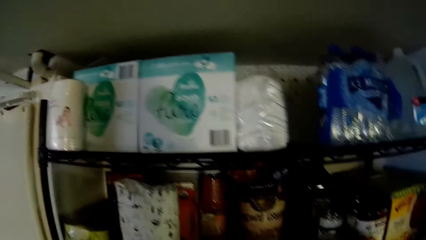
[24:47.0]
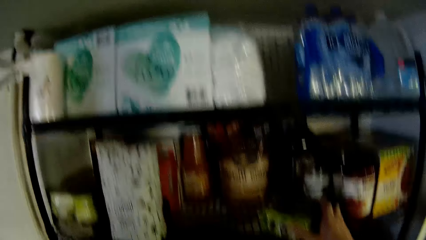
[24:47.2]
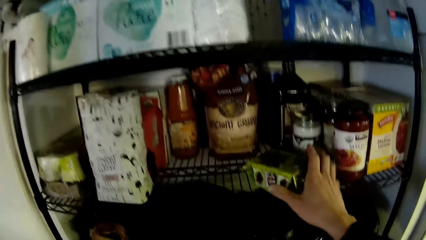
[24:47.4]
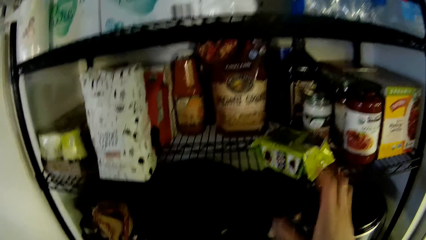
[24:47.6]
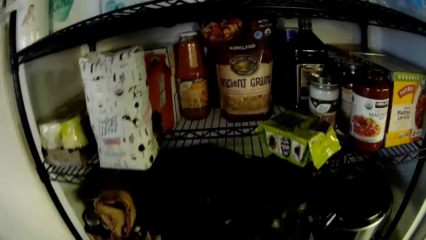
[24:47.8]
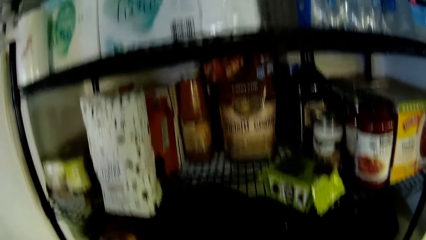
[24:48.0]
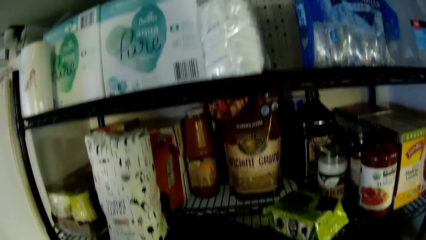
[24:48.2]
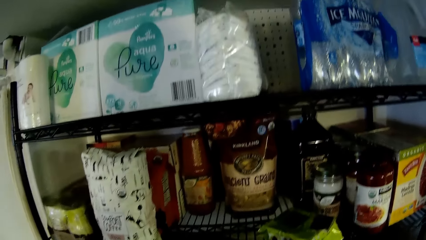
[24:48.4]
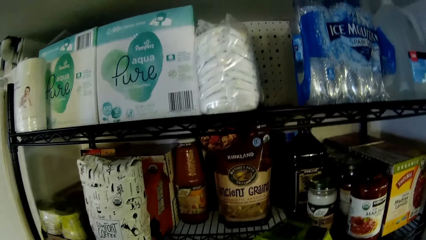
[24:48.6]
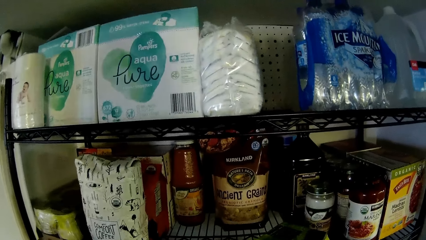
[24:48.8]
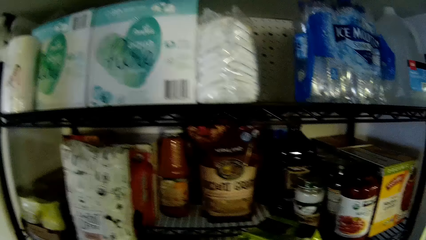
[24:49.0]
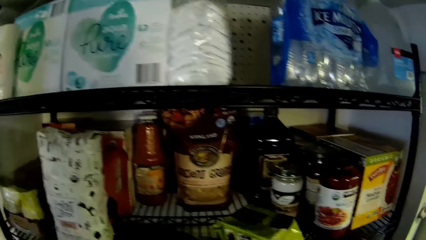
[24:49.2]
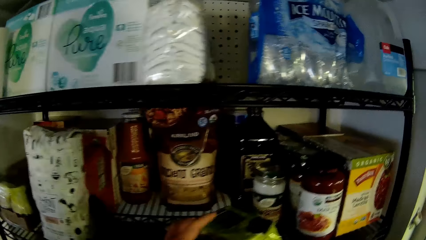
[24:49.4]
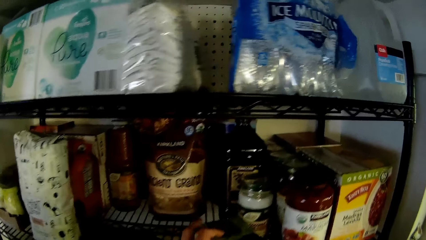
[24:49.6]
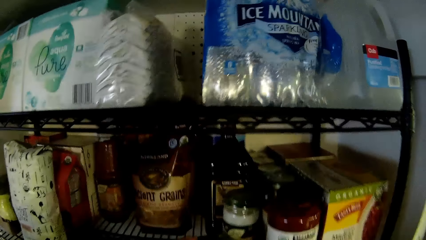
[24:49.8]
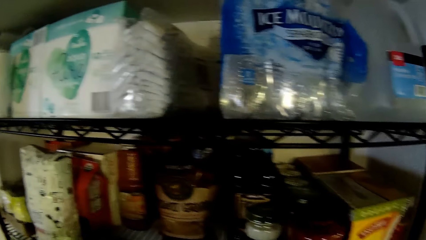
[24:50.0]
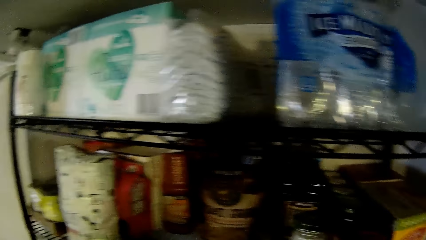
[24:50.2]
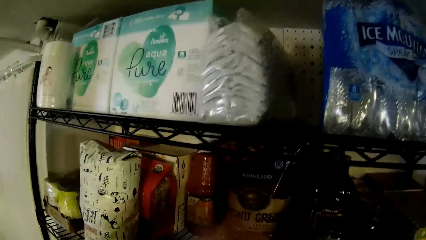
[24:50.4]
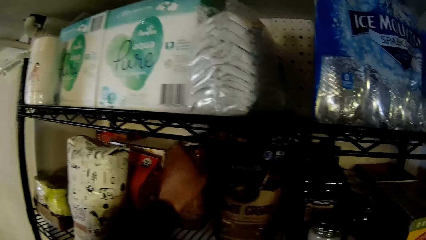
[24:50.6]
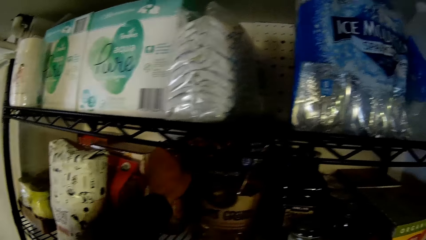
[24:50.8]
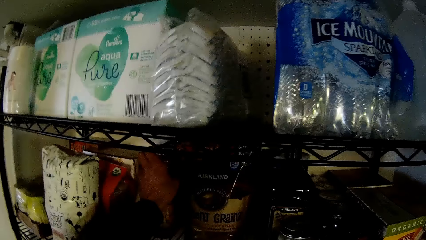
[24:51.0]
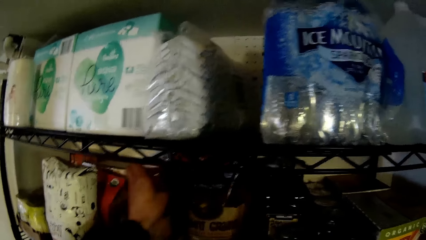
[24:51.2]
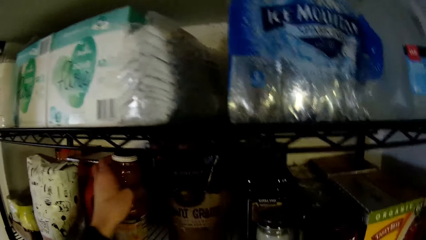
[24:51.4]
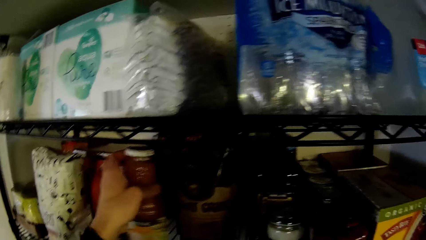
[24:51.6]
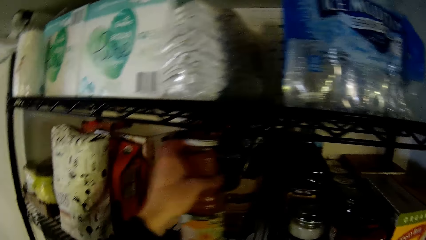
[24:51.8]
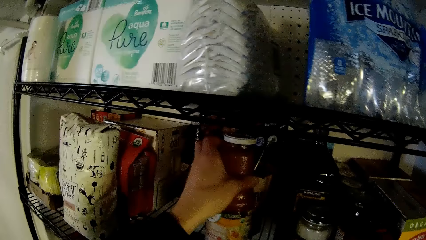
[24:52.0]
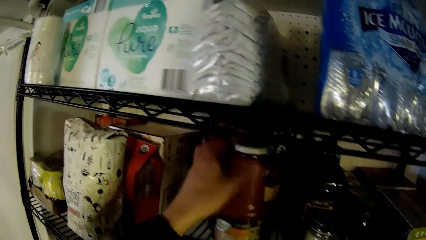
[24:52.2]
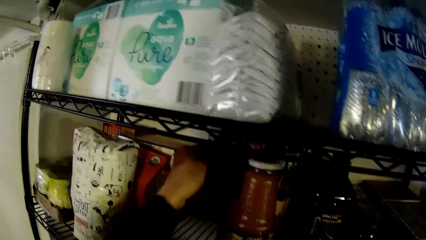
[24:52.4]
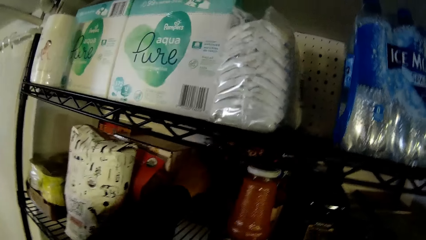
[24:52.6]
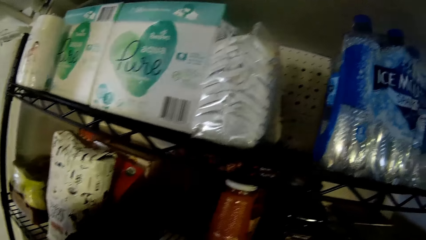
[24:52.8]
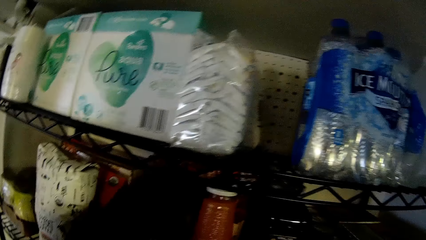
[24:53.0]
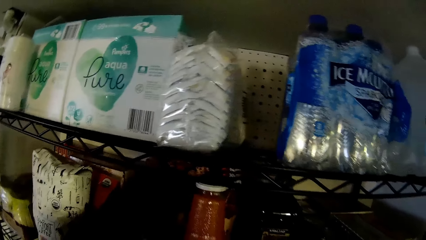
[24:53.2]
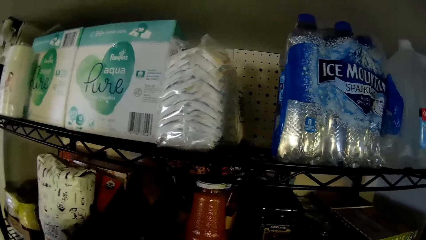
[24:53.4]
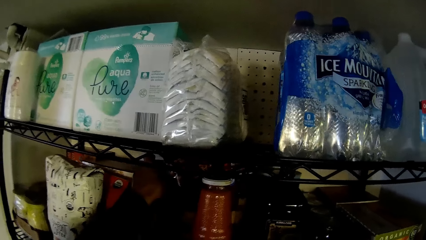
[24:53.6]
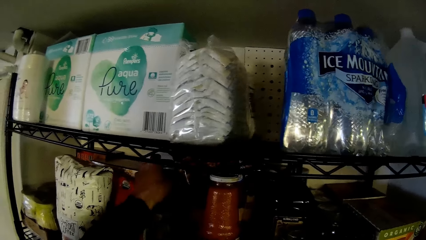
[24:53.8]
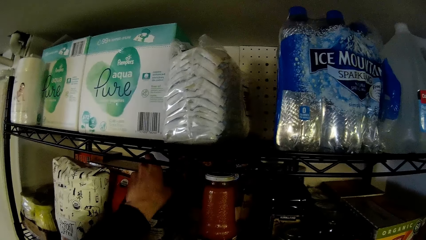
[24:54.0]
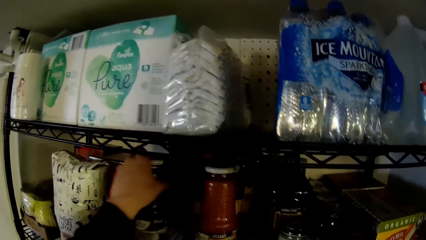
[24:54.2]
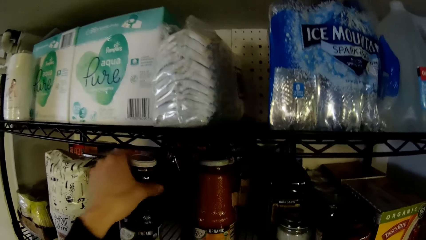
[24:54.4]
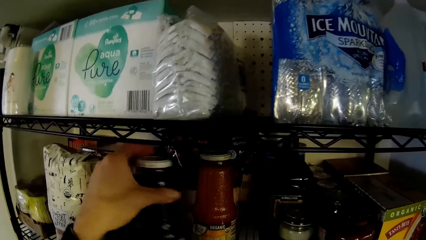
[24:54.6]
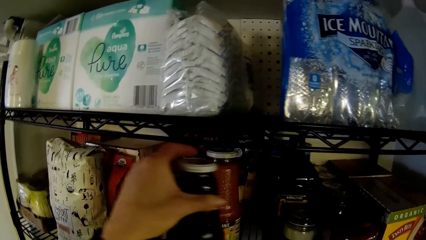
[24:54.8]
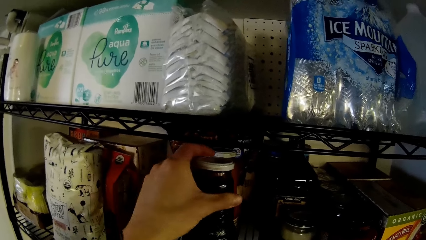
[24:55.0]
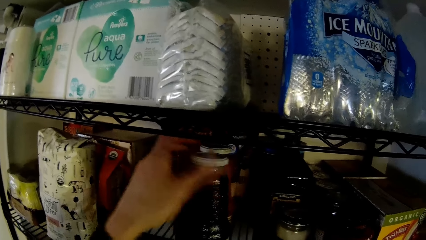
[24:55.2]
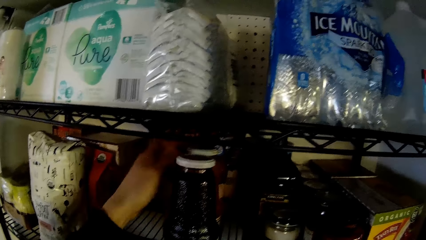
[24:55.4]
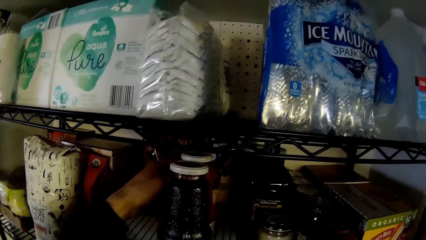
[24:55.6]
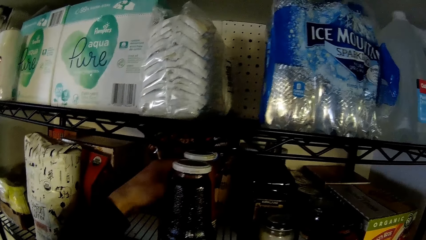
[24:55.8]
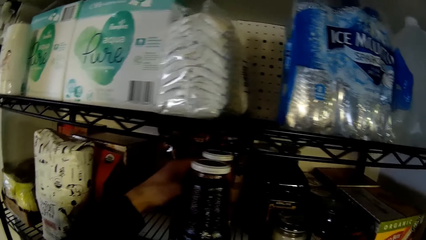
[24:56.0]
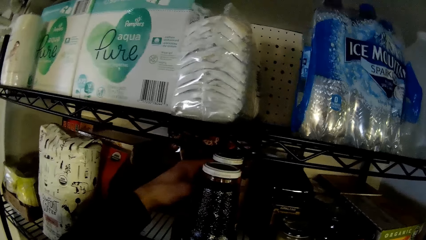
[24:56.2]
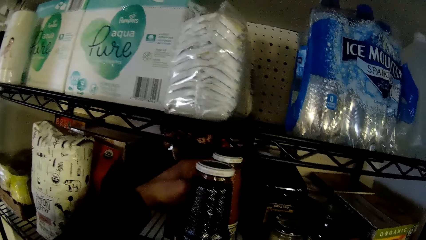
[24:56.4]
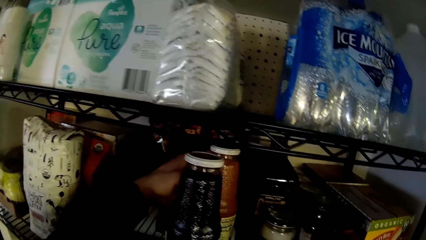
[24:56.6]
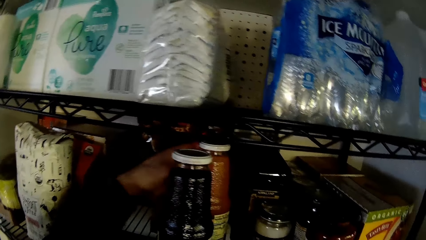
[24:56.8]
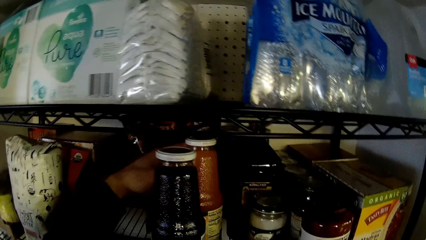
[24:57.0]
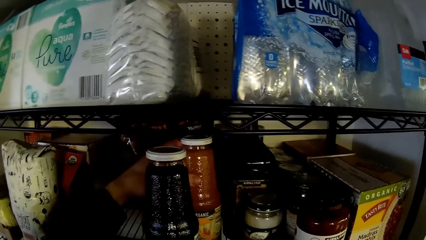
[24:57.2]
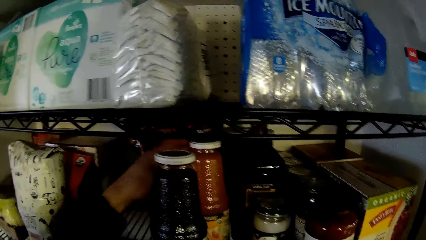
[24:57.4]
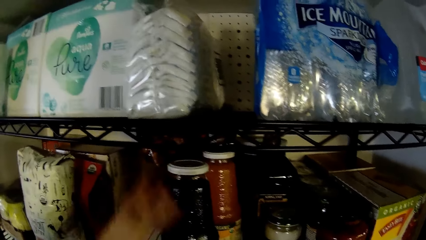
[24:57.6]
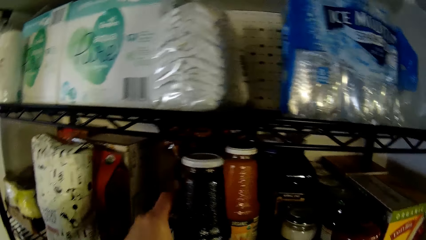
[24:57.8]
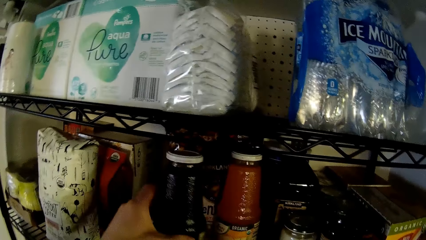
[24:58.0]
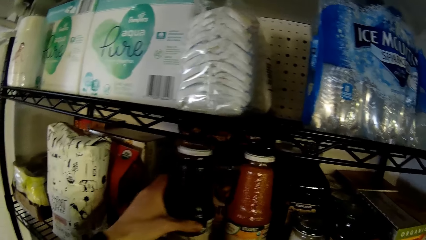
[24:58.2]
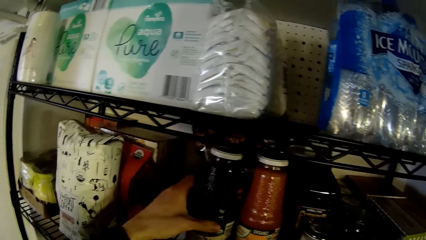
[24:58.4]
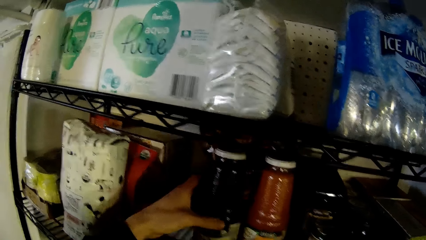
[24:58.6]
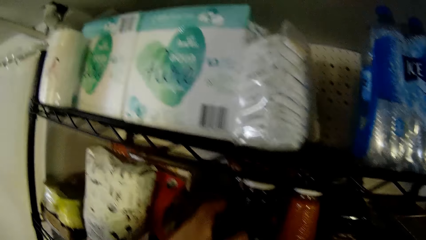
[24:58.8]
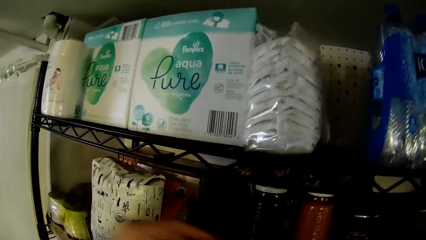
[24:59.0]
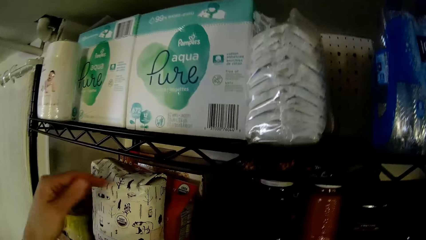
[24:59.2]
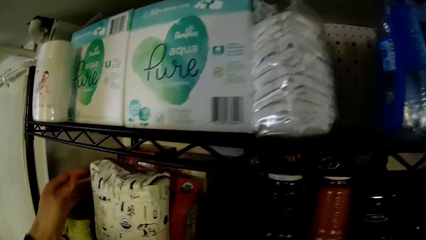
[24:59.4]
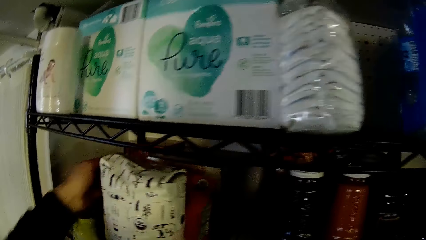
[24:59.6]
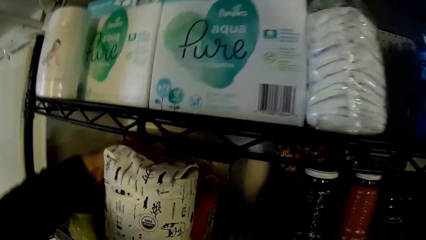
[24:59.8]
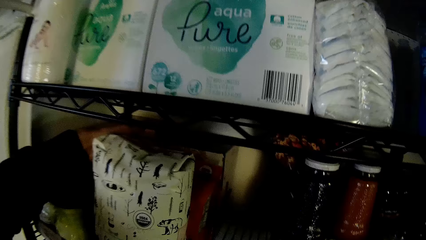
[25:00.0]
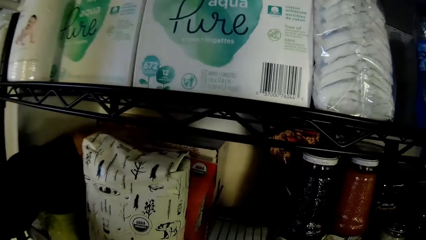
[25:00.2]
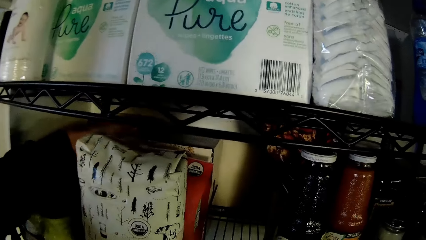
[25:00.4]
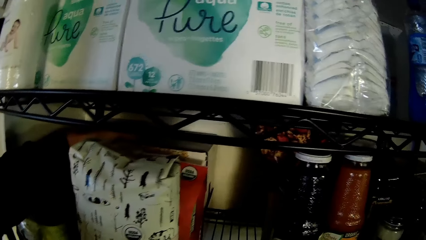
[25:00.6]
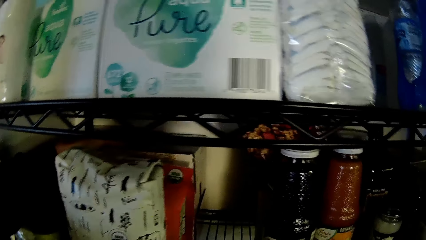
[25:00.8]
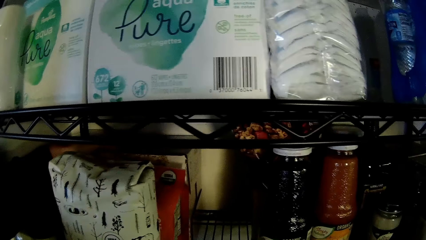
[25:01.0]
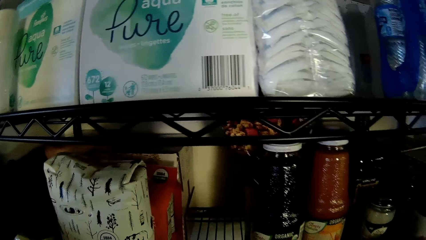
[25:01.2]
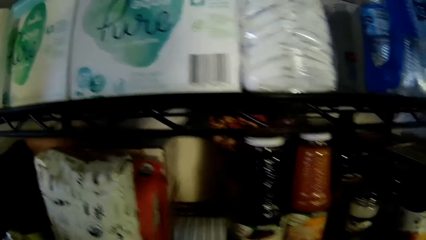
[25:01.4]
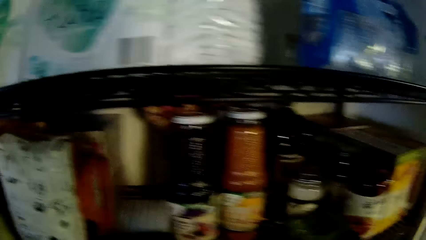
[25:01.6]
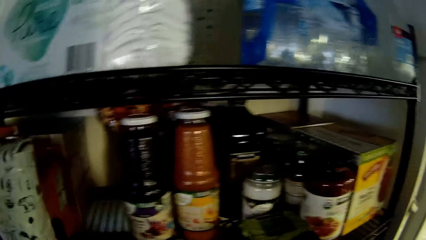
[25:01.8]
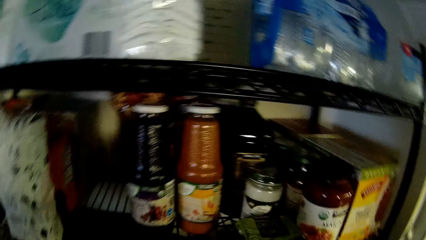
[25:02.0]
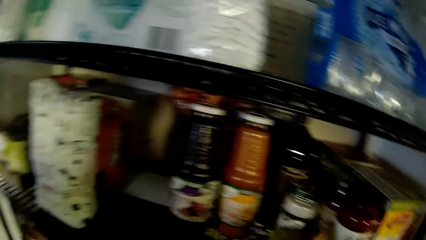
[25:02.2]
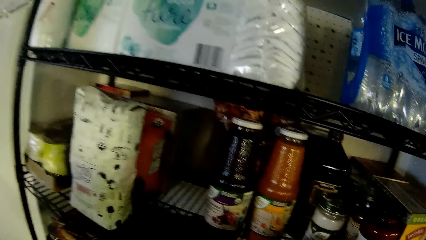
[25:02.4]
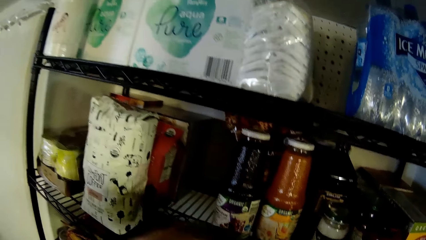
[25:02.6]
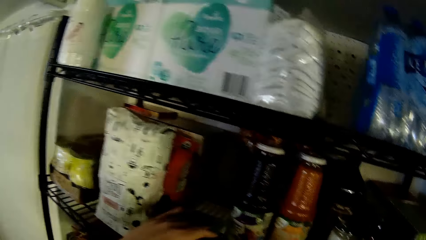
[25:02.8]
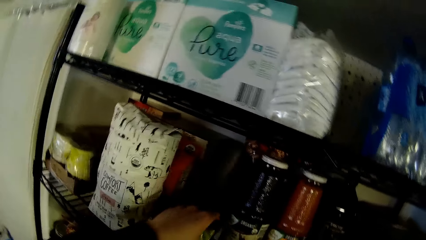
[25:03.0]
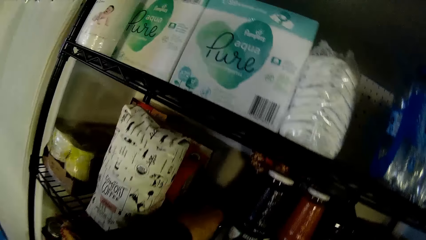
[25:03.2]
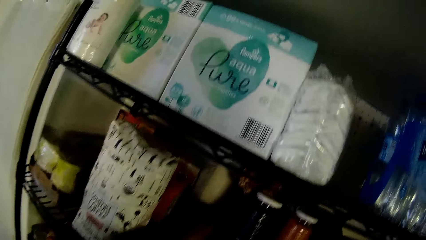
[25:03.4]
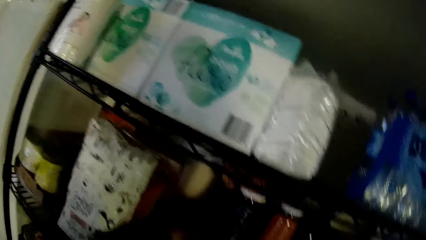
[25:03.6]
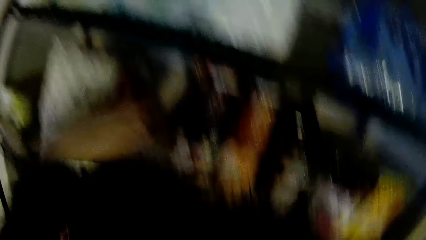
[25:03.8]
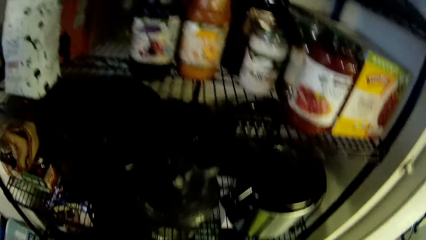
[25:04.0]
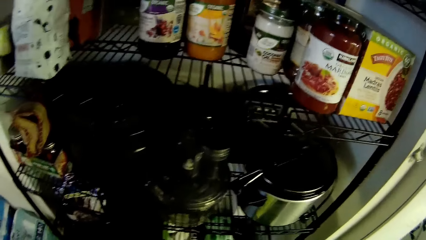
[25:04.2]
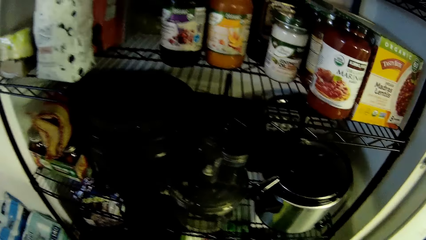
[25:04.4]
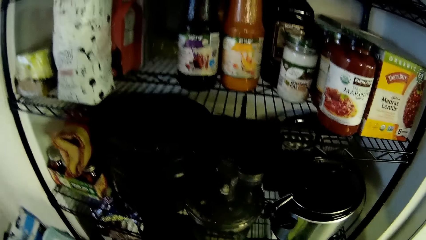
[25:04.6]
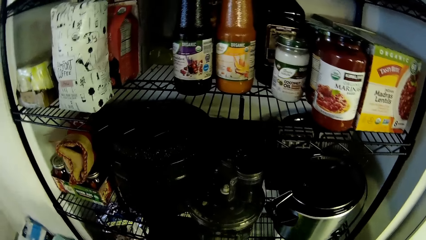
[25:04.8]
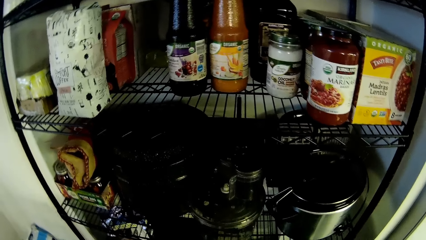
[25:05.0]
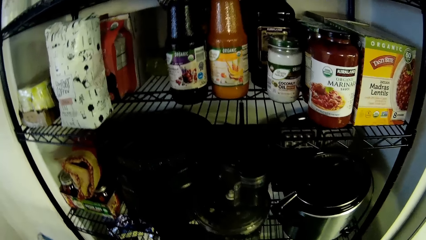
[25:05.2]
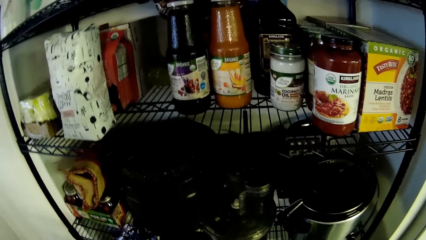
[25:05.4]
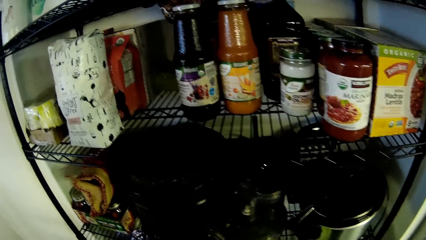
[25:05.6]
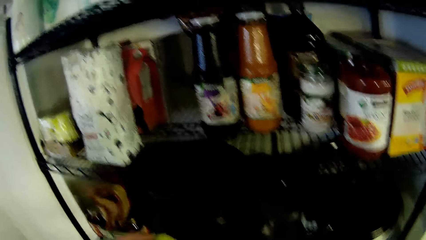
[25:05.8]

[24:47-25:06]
The camera wearer checks the groceries. He shifts the pack of seaweed on the shelf with his left hand. He touches something. He arranges groceries on the shelf. He picks up an orange soft drink from the shelf with his left hand. He drops the orange soft drink on the shelf with his left hand. He picks up a soft drink from the shelf with his left hand. He drops the soft drink on the shelf with his left hand. He shifts the orange soft drink on the shelf with his left hand. He moves the soft drink on the shelf with his left hand. He pushes the pack of seaweed on the shelf with his left hand. He picks up something.
